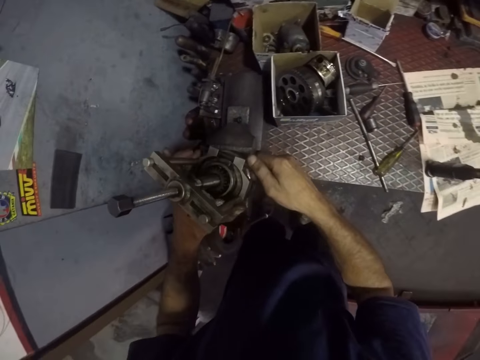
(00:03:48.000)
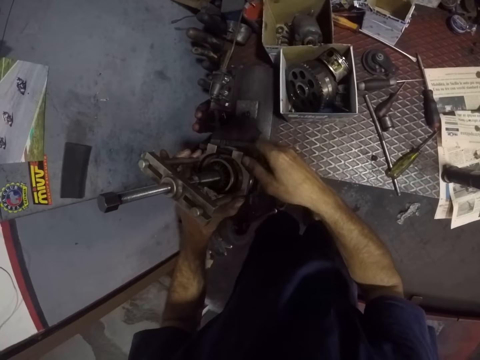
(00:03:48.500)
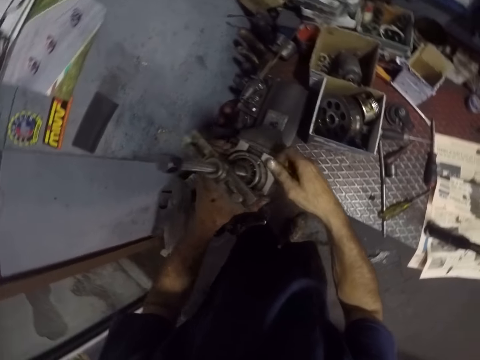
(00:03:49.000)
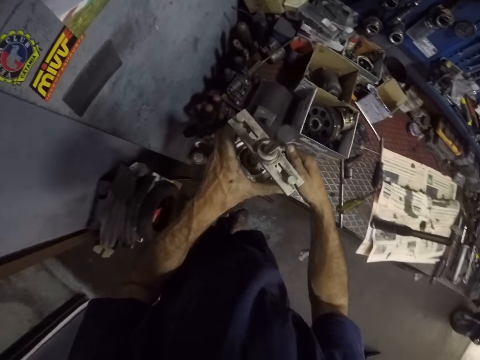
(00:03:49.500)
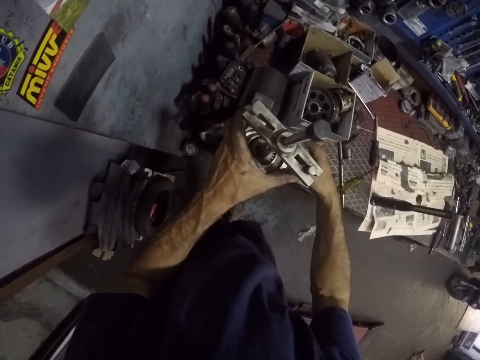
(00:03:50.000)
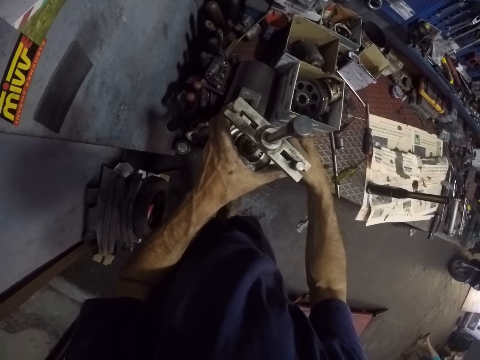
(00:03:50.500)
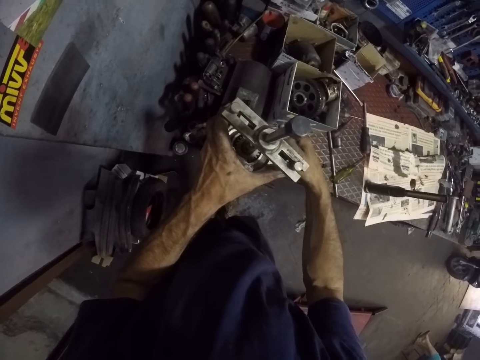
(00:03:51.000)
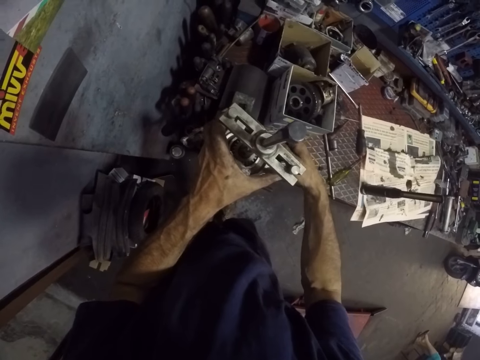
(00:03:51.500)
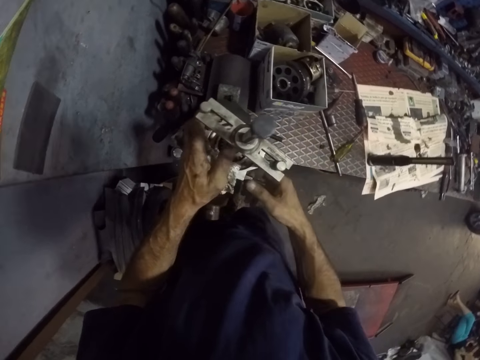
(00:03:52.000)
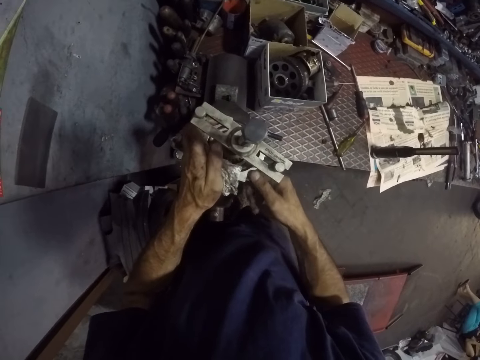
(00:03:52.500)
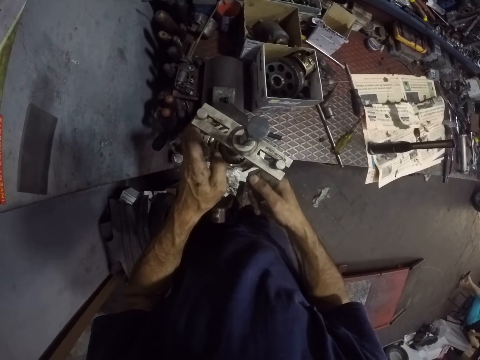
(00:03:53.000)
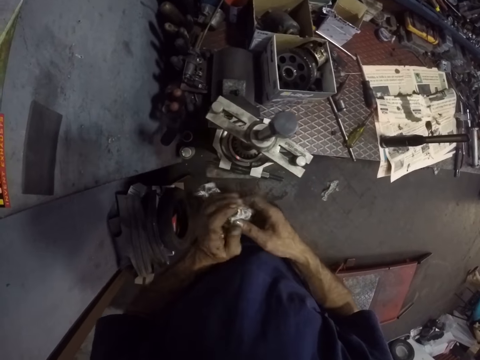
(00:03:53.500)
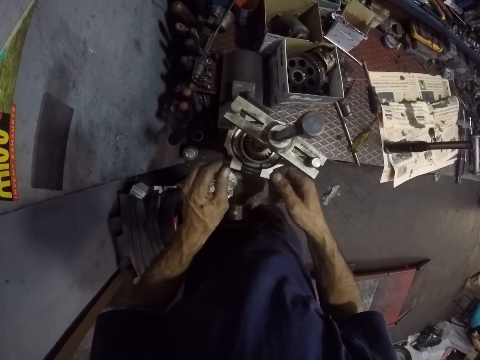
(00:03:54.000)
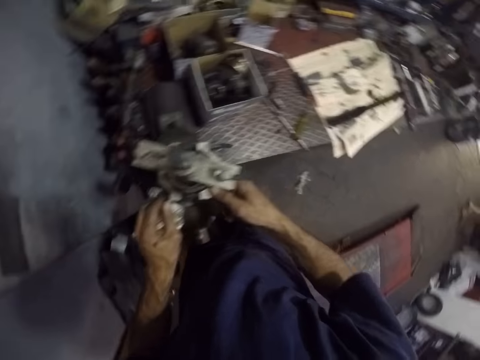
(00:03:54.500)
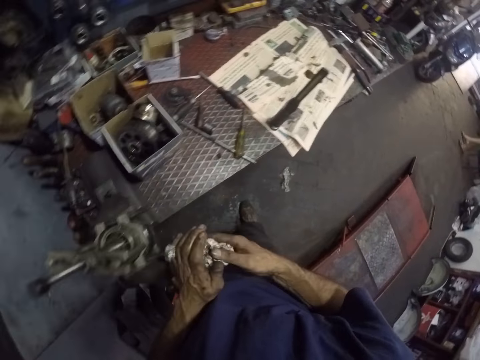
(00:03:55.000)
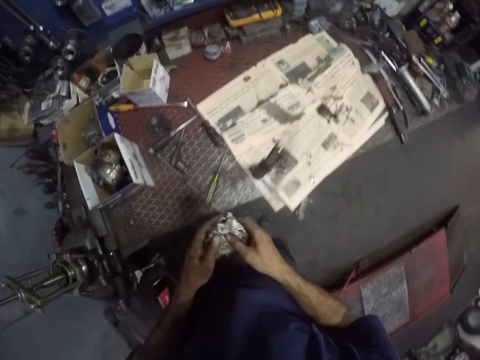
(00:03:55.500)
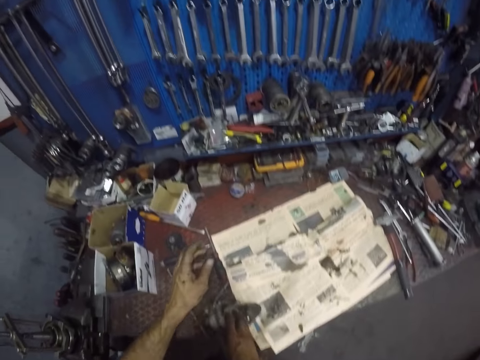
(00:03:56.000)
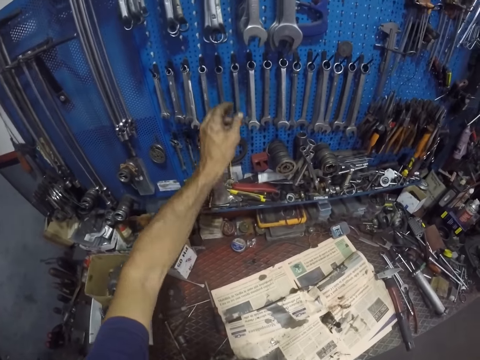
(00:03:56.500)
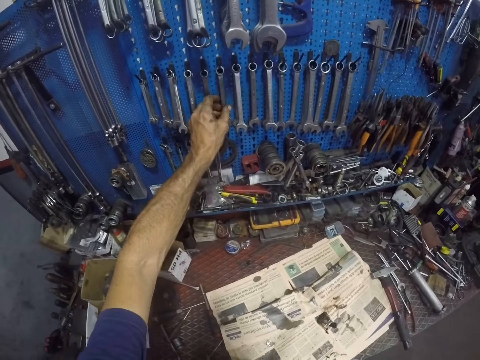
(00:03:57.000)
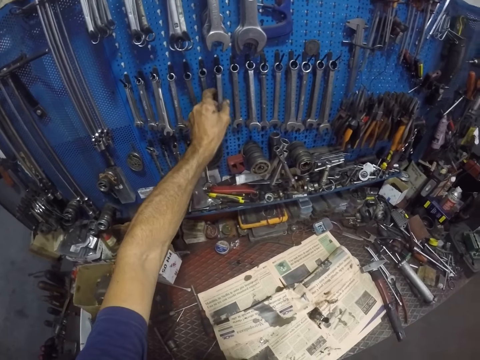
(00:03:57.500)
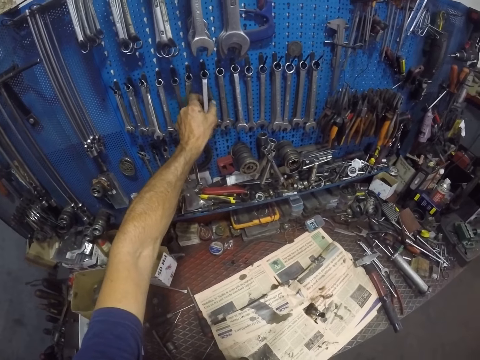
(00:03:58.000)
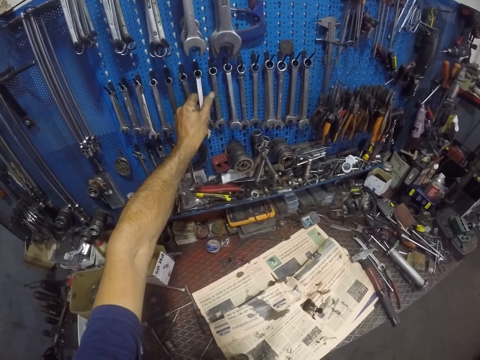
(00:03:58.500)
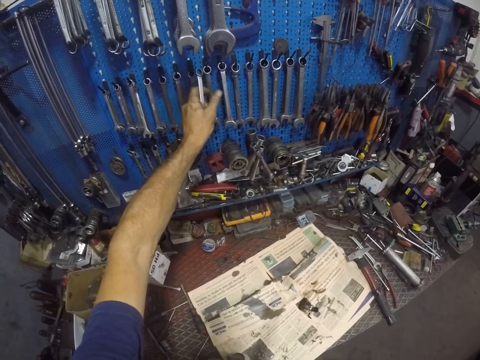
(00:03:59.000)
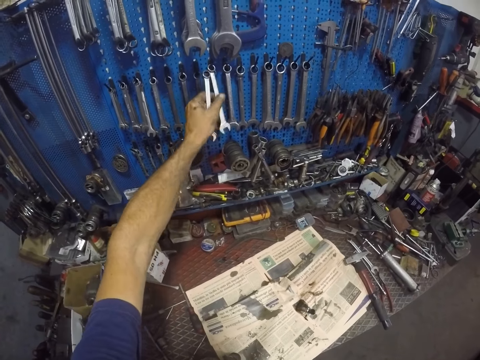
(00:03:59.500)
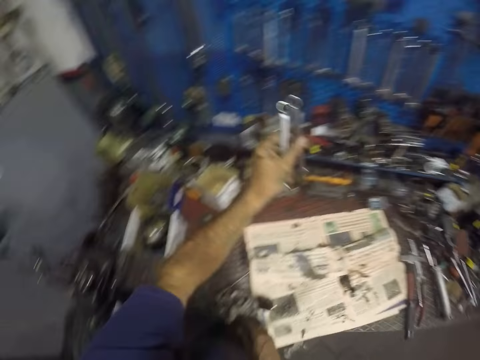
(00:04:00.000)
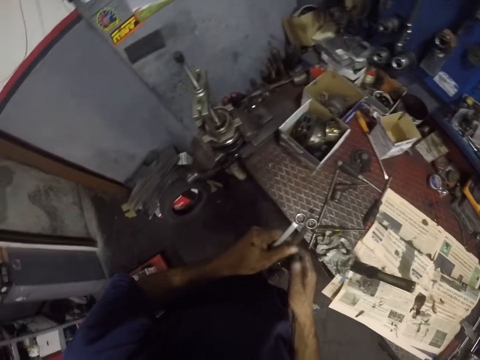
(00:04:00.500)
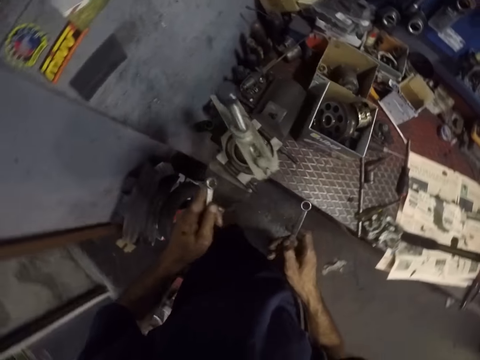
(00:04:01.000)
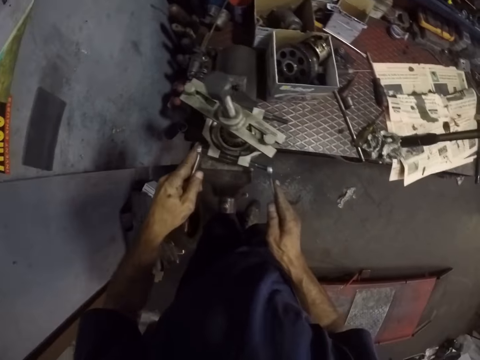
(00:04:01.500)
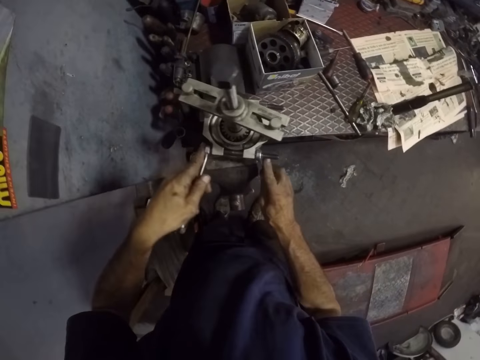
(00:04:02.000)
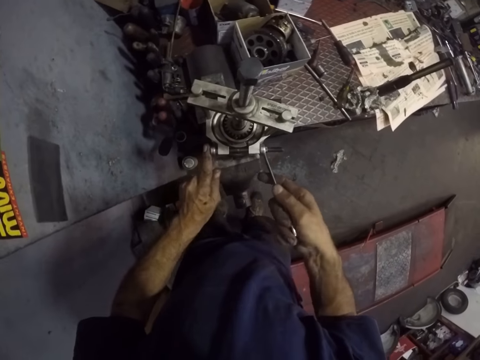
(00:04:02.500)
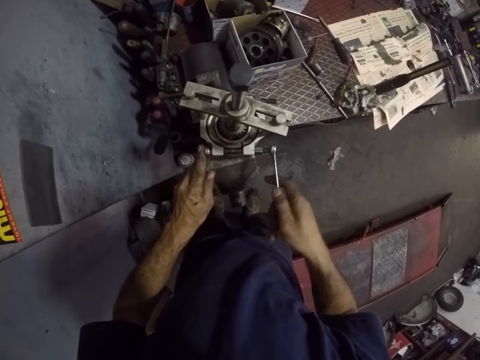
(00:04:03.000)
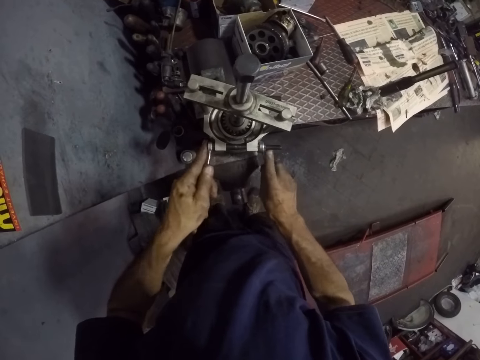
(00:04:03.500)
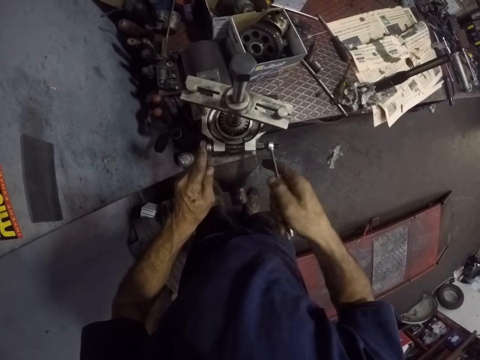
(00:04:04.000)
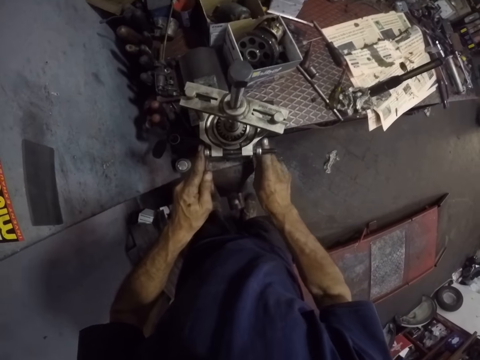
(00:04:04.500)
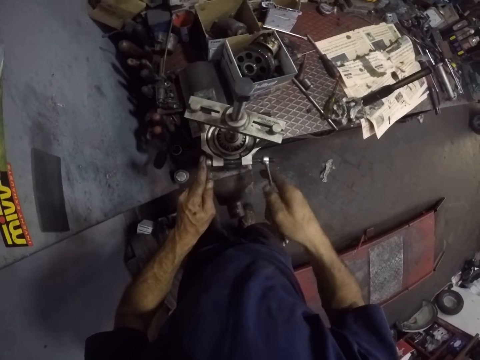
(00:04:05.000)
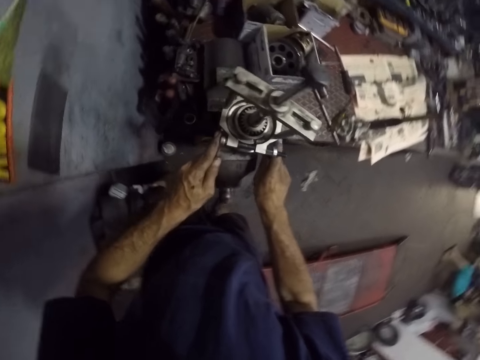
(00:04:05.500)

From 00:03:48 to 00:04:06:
The camera wearer ties another bolt. They tighten the puller kit against the part of the machine with both hands. They pick a spanner from the hanger on the wall with the left hand. They pick two spanners. They place the spanner at both sides of the puller kit with both hands. They tie the bolt with the spanner. They tighten the spanner at both sides of the puller kit with both hands.

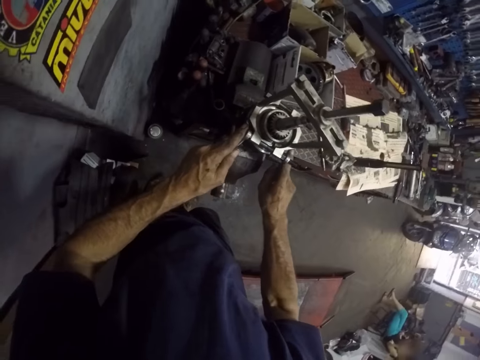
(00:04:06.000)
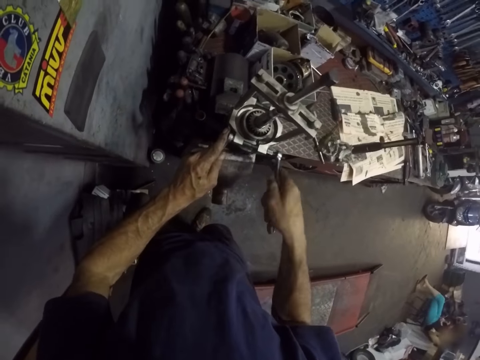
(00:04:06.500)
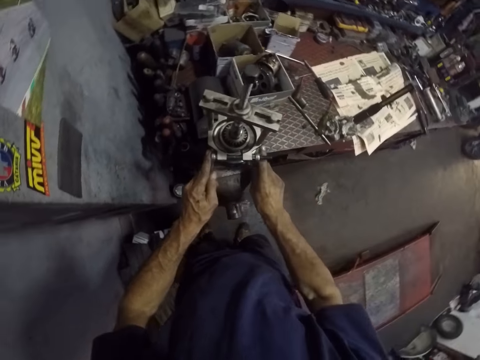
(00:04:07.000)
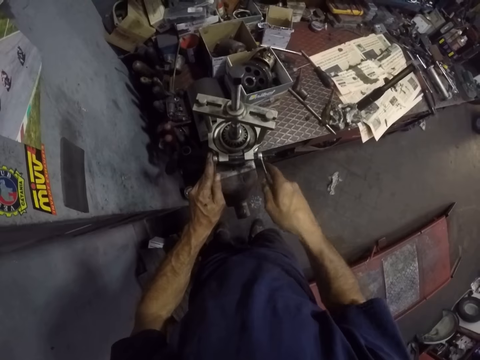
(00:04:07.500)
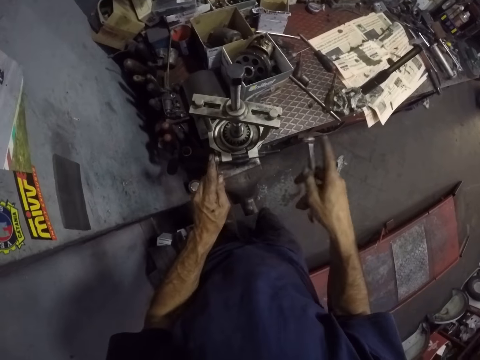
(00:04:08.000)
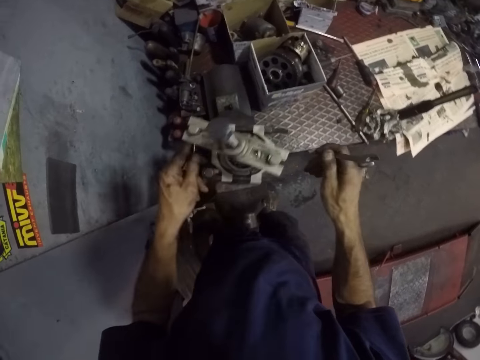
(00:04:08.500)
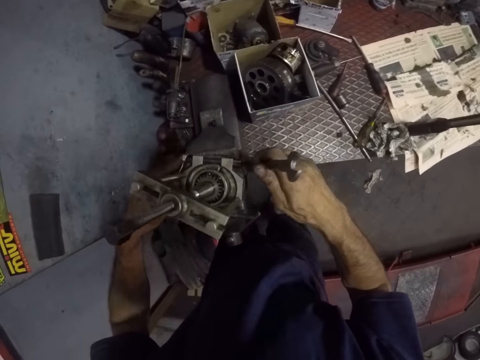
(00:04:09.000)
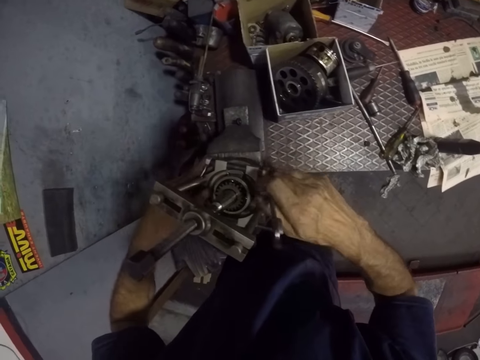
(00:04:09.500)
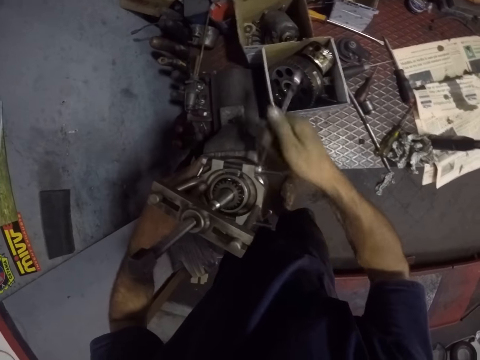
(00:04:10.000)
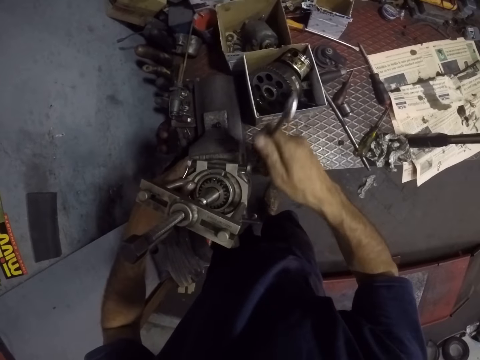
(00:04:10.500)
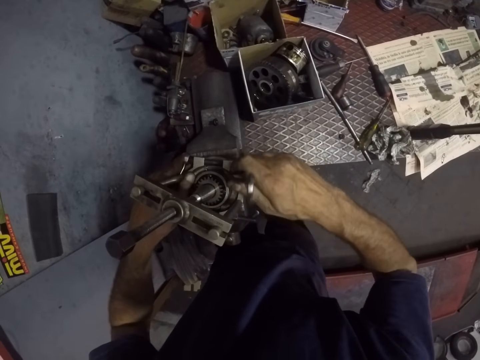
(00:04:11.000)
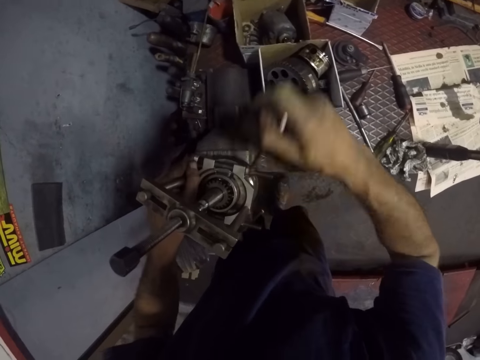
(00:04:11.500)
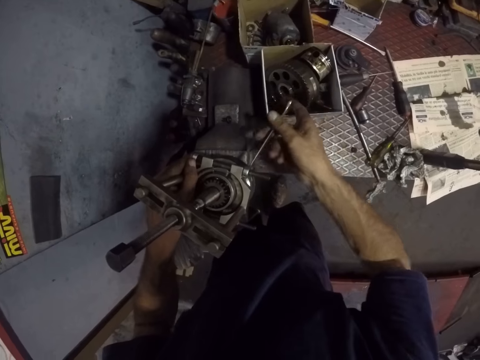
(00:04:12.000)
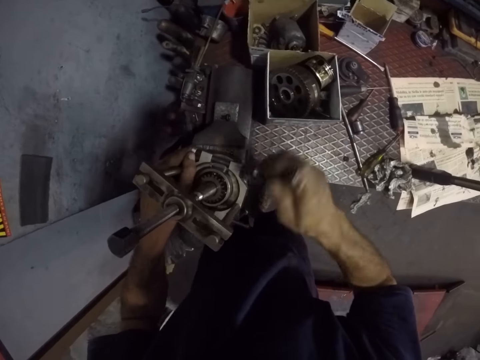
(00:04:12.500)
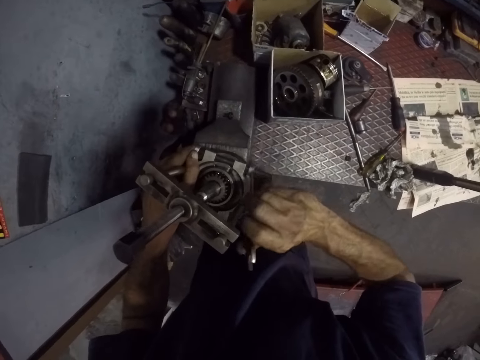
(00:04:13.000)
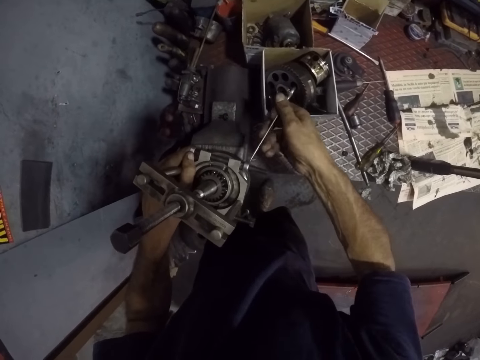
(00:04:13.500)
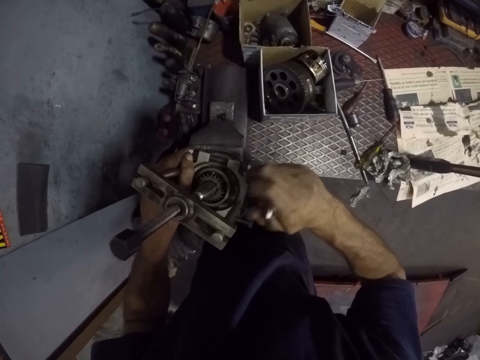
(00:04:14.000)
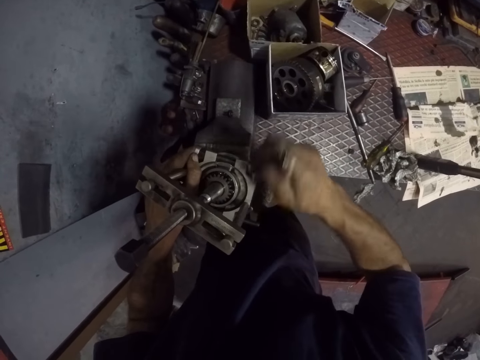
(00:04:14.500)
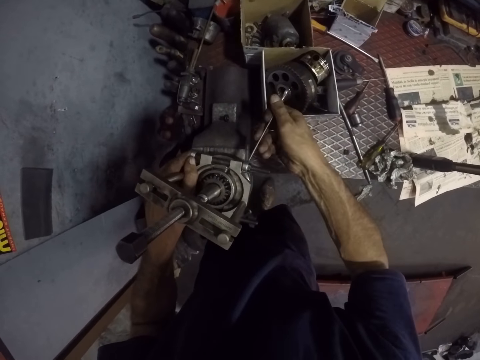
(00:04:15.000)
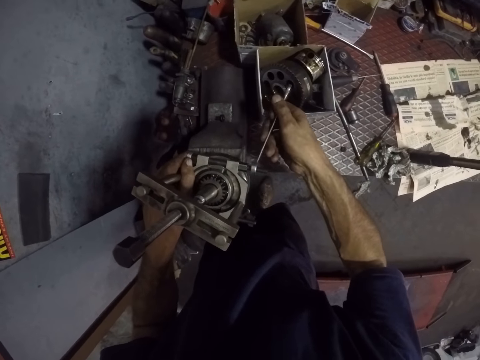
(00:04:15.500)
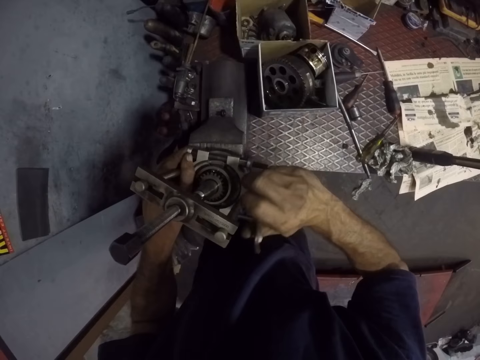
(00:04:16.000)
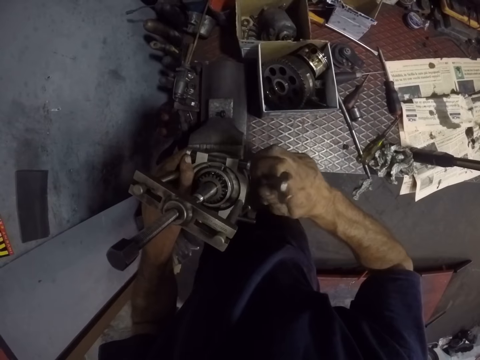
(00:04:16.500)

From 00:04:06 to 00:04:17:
The camera wearer ties another bolt with a spanner.
